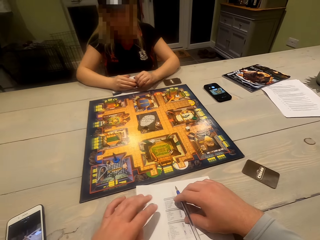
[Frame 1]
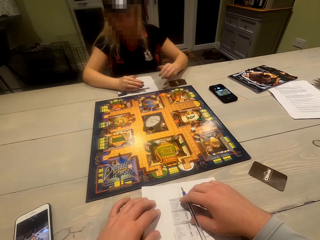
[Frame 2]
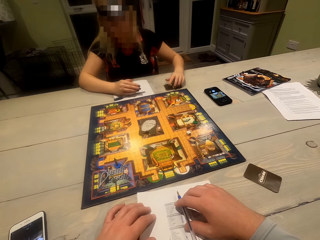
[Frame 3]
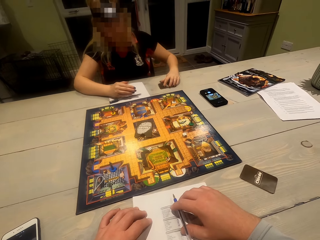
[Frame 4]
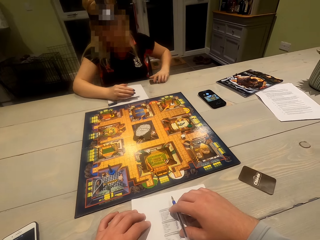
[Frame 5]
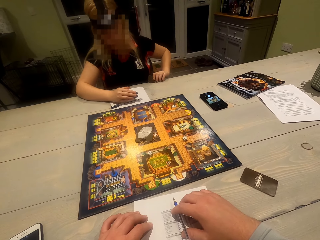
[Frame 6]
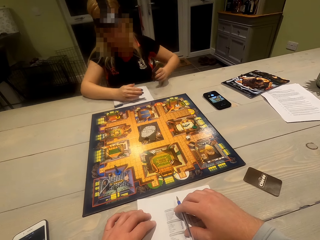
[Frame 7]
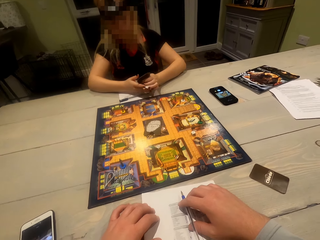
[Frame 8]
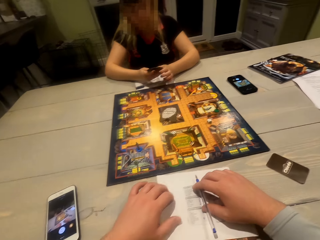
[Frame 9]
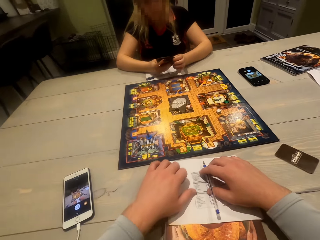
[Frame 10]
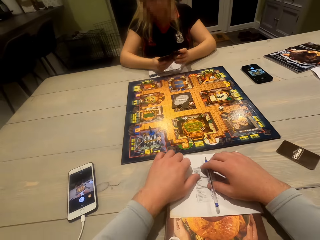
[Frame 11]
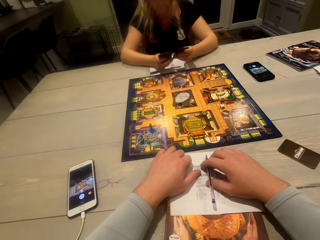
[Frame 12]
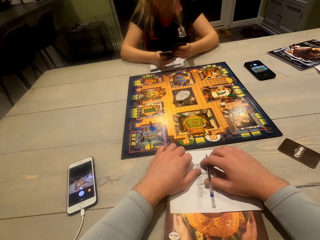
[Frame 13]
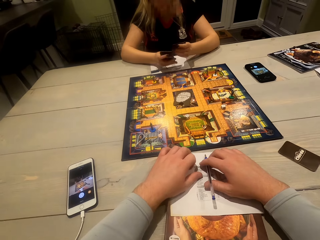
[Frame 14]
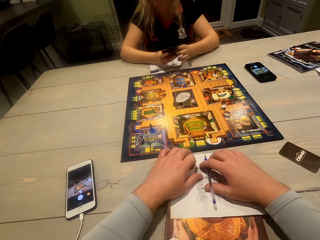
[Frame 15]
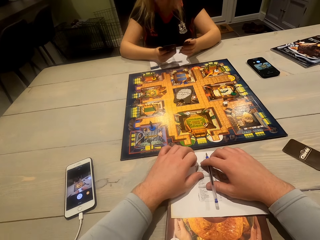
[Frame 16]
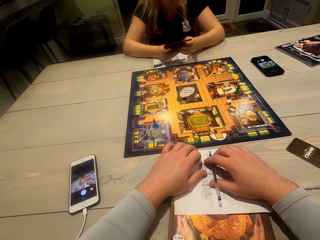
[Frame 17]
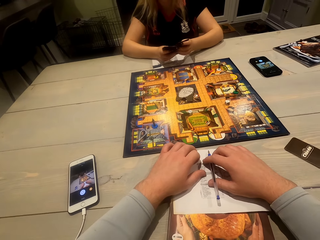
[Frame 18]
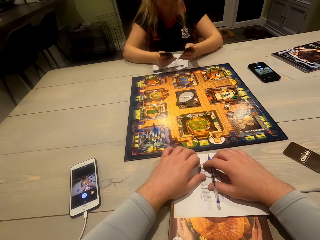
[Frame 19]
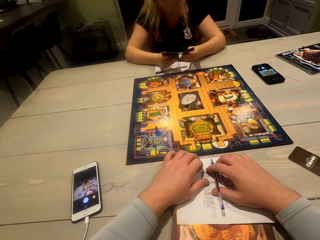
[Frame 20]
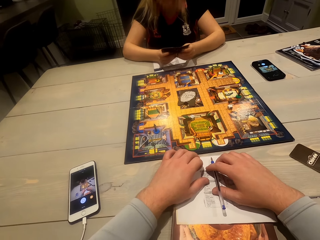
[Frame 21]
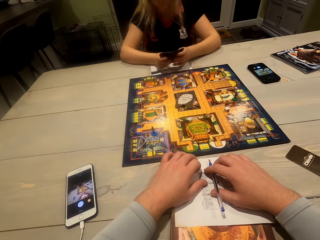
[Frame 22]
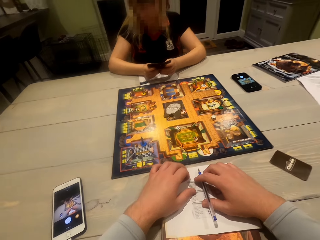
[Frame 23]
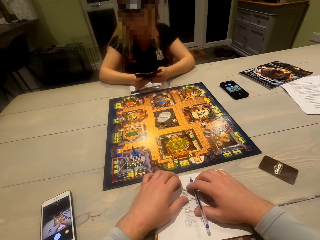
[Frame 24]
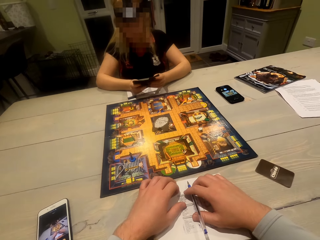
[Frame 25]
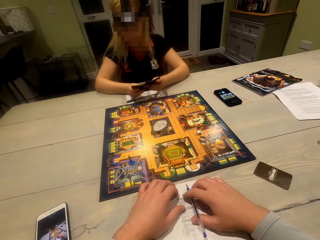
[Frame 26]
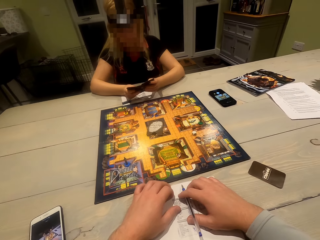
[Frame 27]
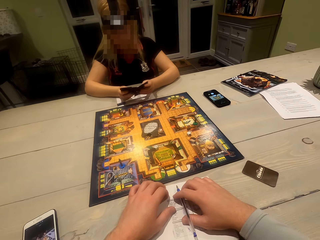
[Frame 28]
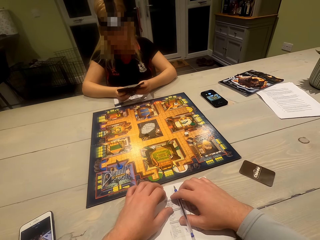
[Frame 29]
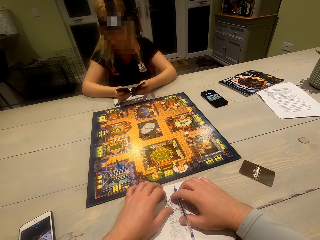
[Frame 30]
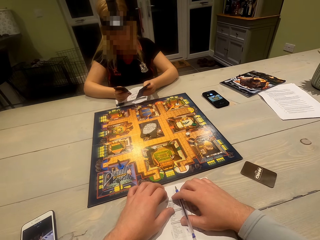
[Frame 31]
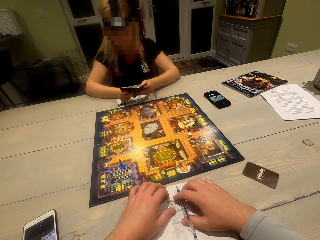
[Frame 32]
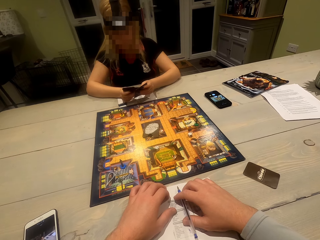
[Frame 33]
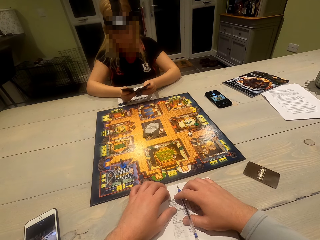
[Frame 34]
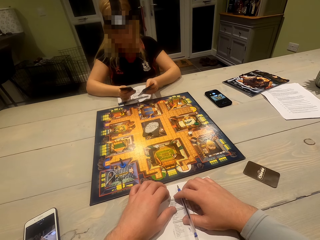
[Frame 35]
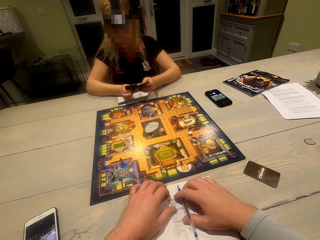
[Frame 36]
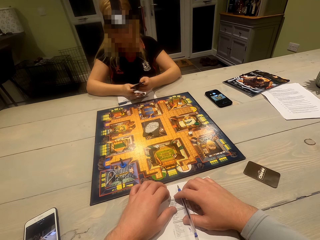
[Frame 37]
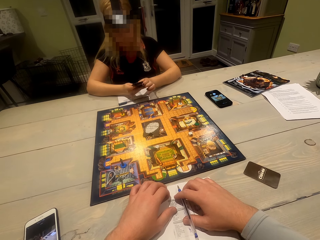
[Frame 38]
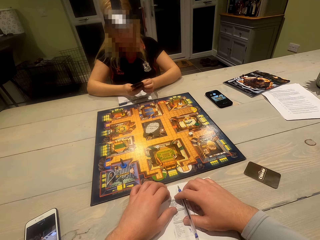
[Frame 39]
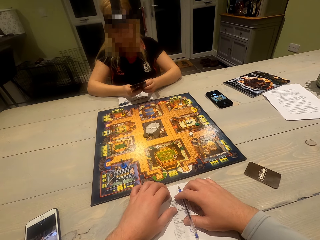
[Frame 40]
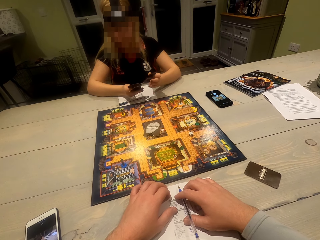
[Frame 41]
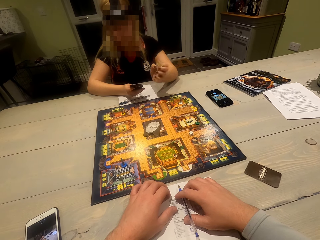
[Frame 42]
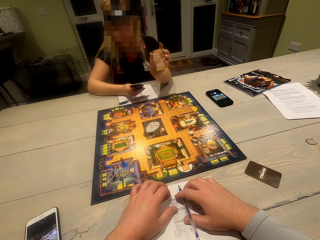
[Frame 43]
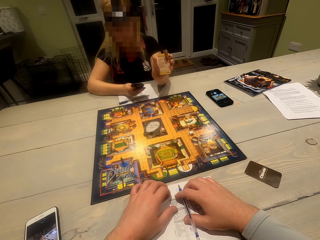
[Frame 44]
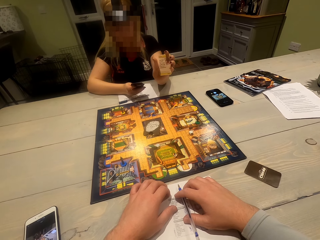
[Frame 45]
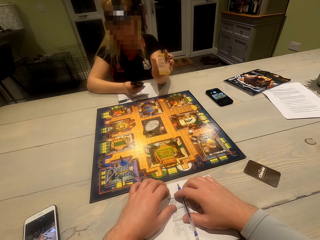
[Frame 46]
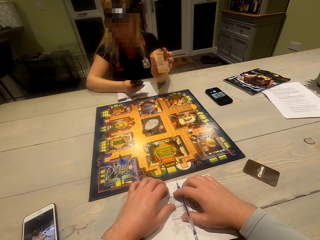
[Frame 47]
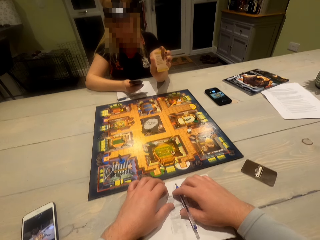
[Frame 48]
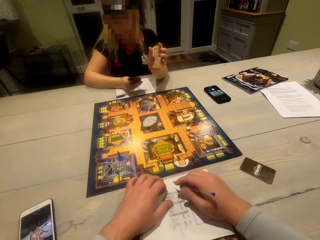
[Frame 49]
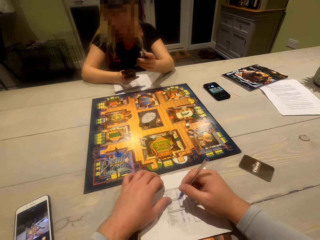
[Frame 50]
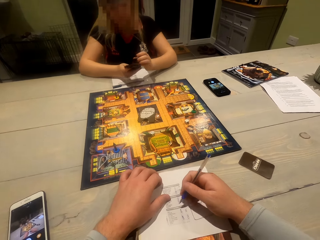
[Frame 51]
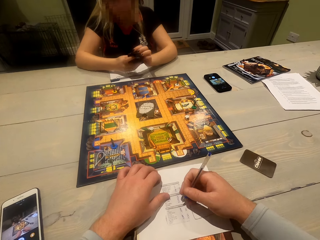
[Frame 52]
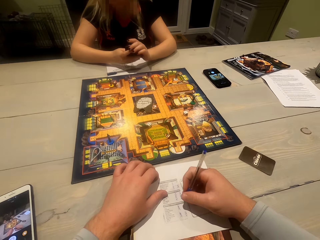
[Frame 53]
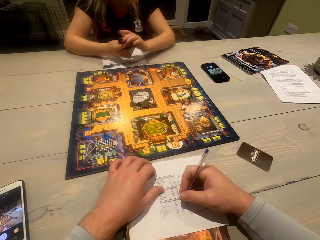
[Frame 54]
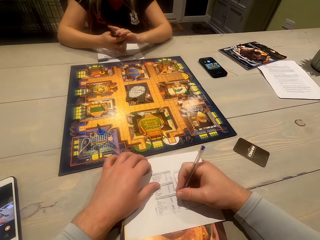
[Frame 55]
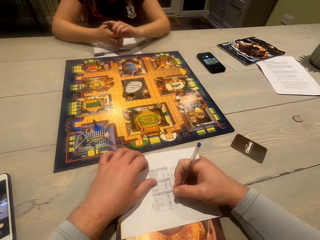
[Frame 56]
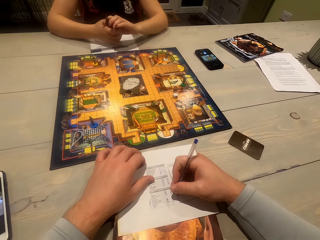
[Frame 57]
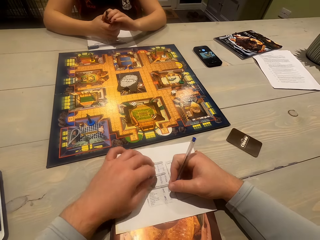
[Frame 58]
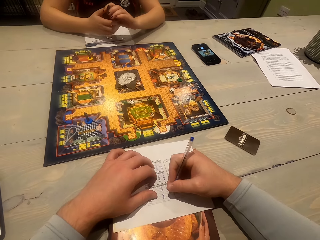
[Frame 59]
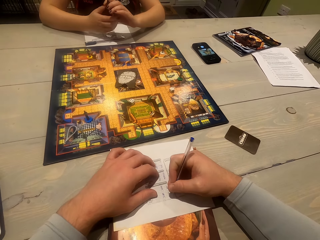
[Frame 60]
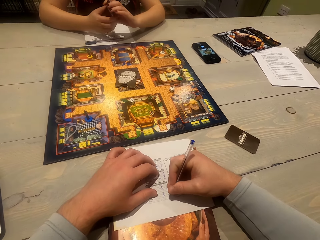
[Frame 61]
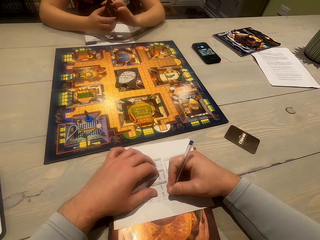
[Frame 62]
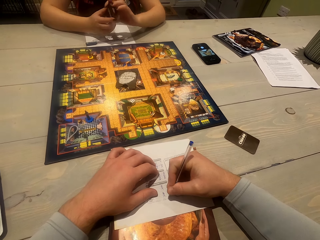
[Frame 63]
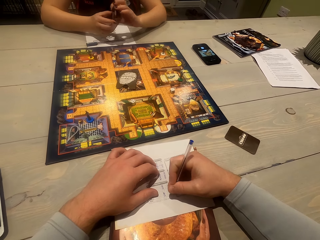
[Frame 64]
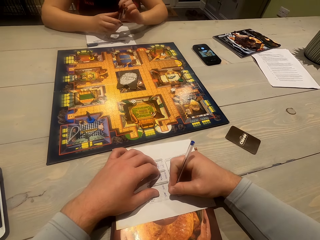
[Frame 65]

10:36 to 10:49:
A woman picks cards on the table. The woman adjusts the cards and moves the cards. The woman shows a card to the camera wearer. The woman adjusts the cards in the hands and holds the cards. The camera wearer writes on the paper using the pen. They move their hand on the paper.

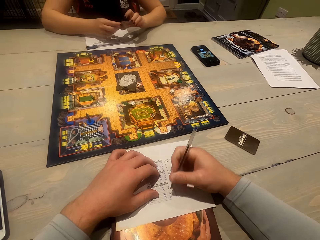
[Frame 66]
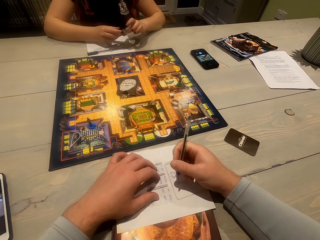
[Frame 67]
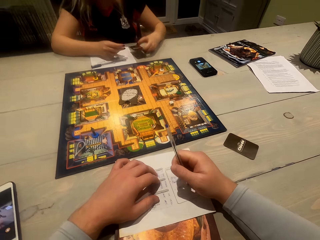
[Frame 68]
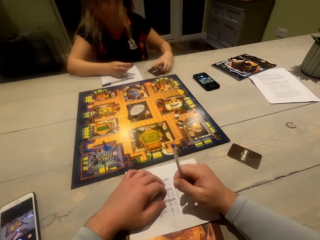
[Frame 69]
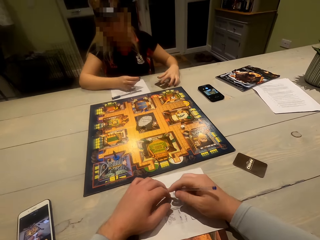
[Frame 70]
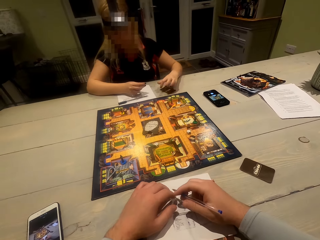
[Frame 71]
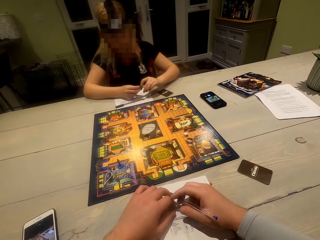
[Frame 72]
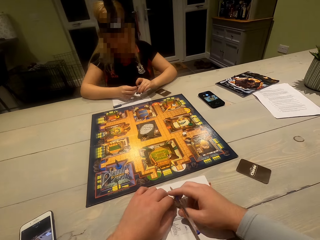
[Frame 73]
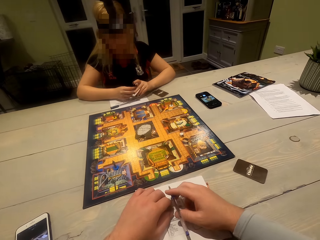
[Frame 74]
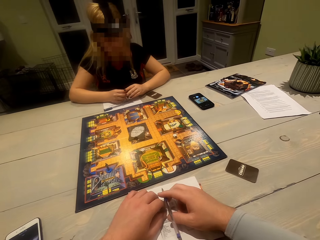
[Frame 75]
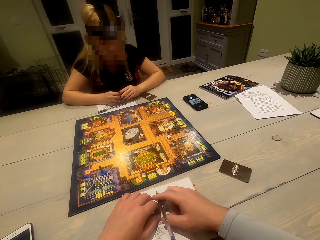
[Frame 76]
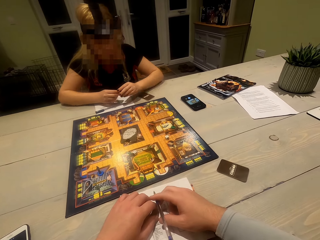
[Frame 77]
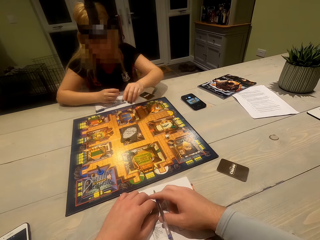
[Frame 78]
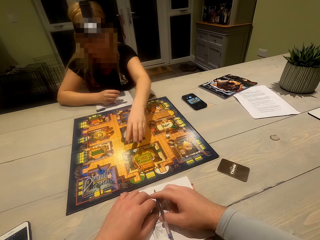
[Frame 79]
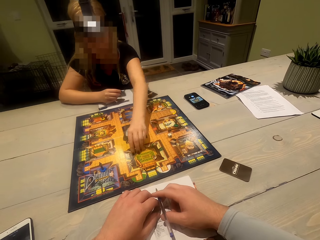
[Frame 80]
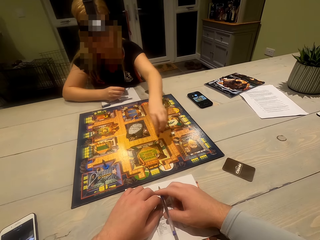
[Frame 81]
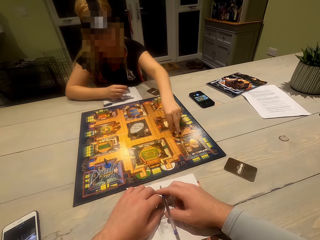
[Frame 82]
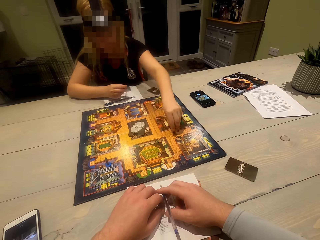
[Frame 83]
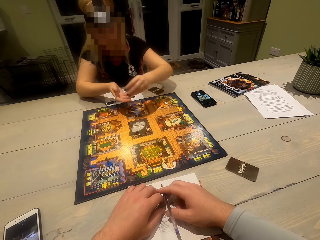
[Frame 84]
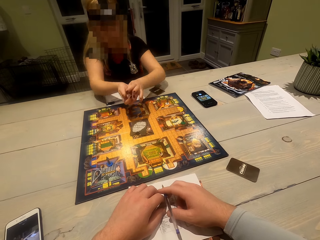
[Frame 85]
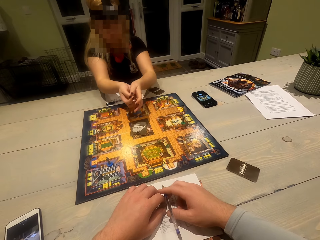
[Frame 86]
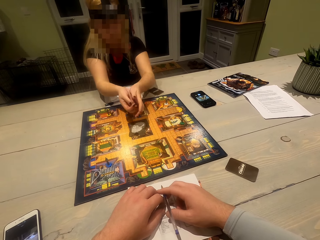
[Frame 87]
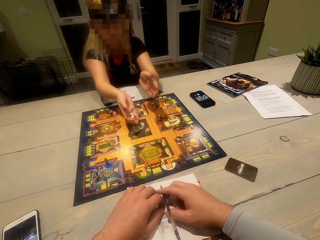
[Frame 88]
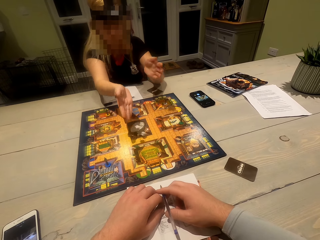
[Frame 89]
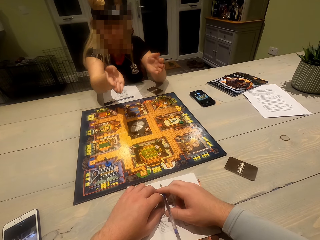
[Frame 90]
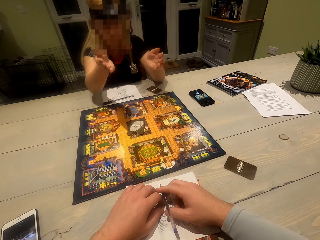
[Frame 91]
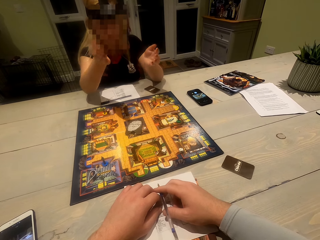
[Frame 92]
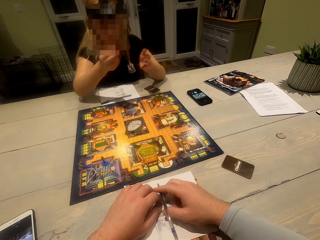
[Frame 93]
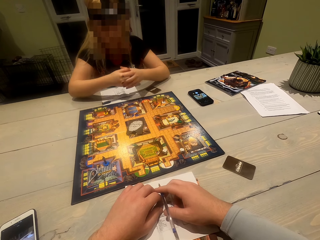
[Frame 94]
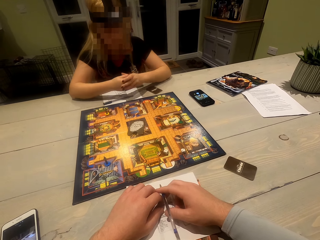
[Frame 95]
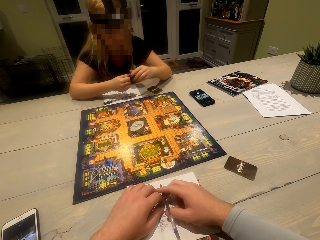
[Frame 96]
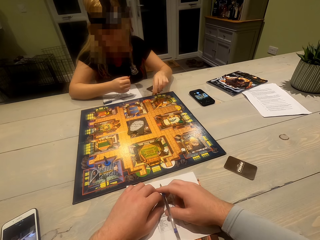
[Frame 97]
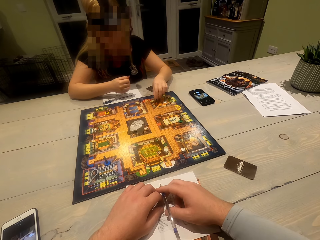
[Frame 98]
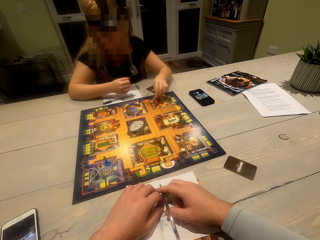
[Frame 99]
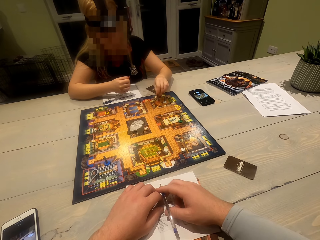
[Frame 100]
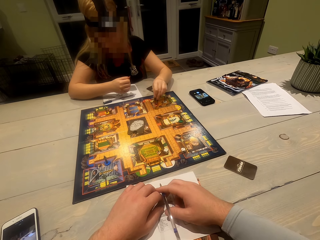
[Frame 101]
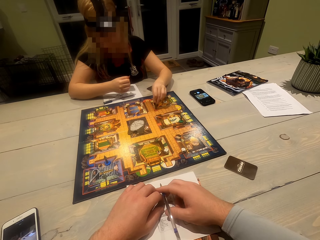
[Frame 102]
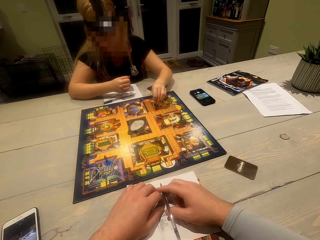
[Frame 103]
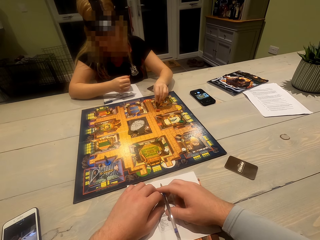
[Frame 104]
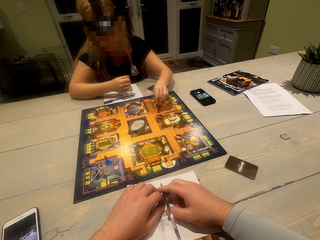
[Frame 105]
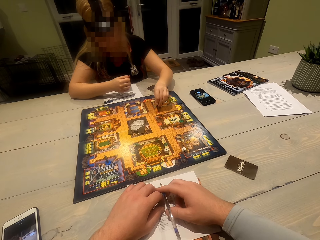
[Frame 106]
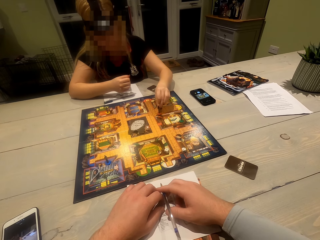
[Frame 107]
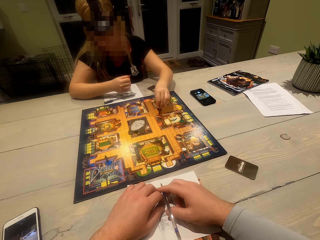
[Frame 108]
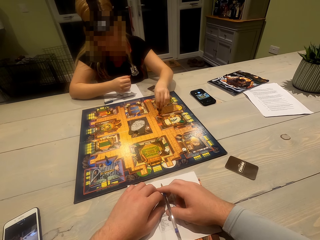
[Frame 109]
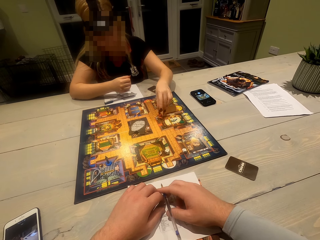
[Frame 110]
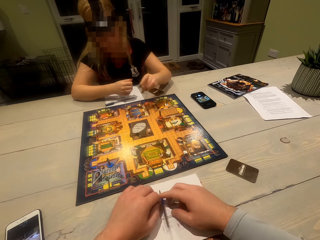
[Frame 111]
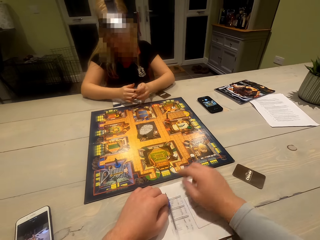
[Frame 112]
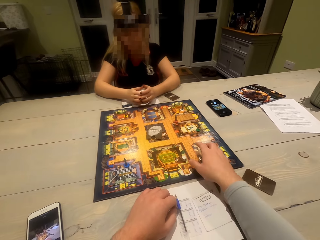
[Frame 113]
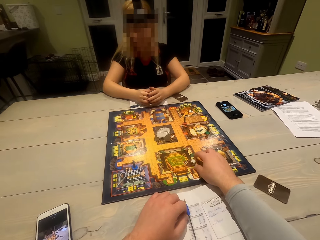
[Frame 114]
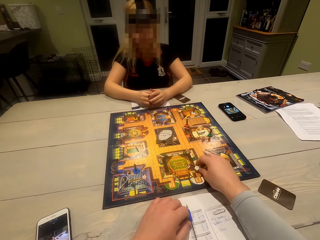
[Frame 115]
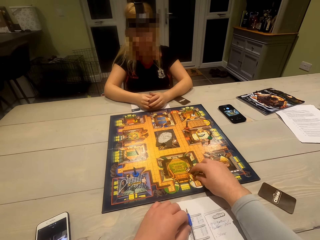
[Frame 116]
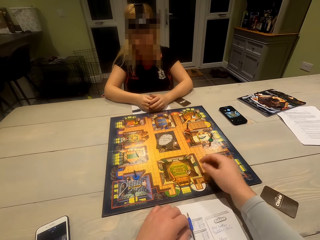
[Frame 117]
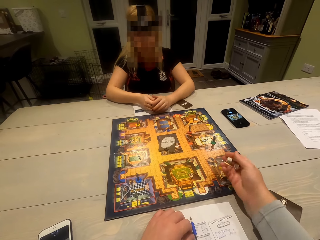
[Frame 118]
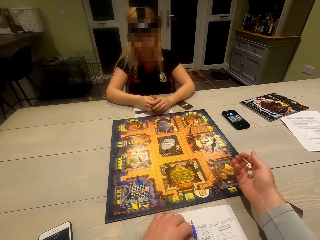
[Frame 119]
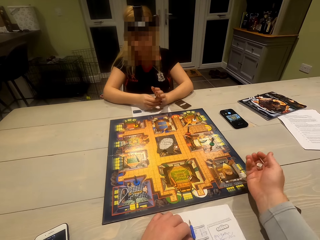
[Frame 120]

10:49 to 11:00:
The camera wearer writes on a paper with a pen. They adjust the pen. A woman puts the cards on the table. The camera wearer looks around. The woman adjusts hands. The woman picks dice on the board, shakes the dice and rolls the dice. The woman puts the dice on the board. The woman adjusts hands. The woman moves a token on the board. The woman adjusts hands. The camera wearer picks the dice on the board.
